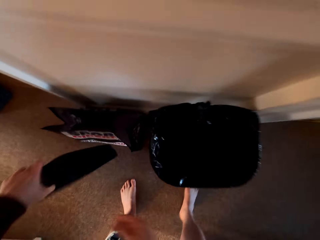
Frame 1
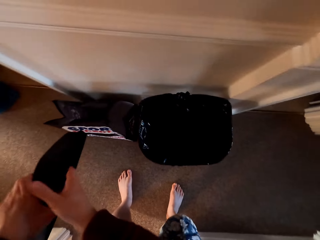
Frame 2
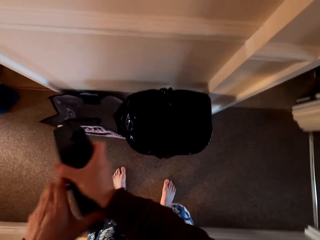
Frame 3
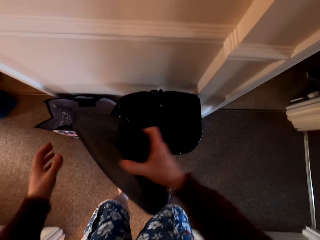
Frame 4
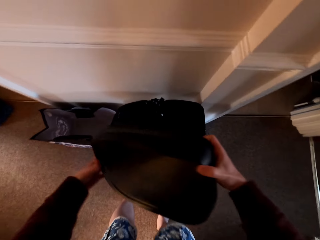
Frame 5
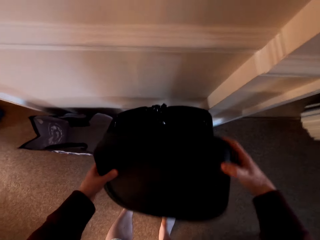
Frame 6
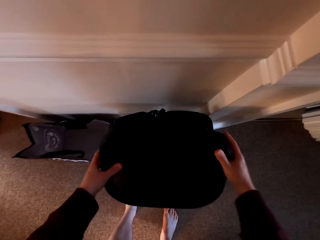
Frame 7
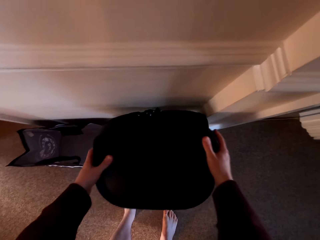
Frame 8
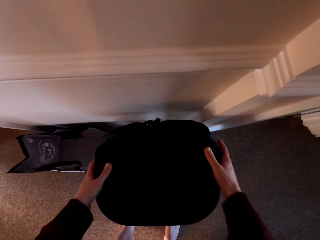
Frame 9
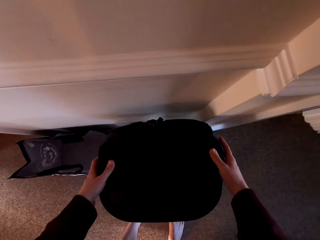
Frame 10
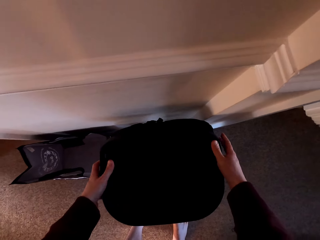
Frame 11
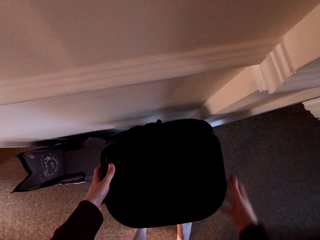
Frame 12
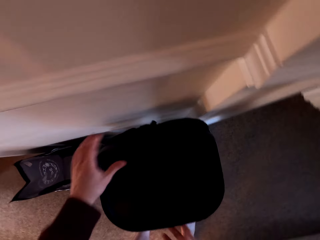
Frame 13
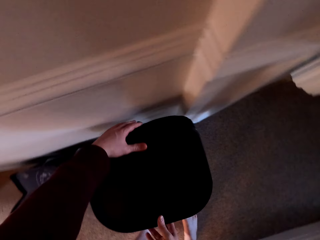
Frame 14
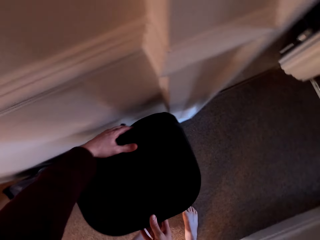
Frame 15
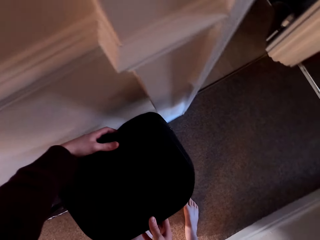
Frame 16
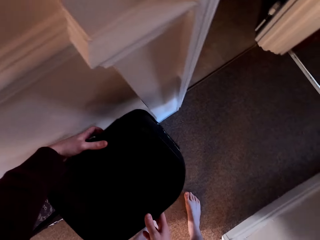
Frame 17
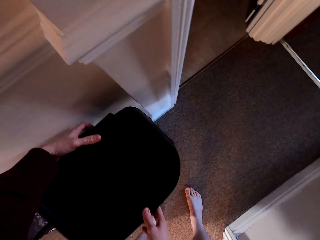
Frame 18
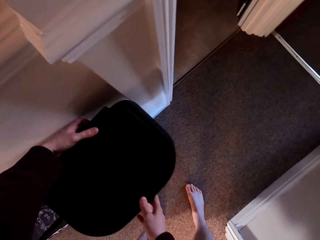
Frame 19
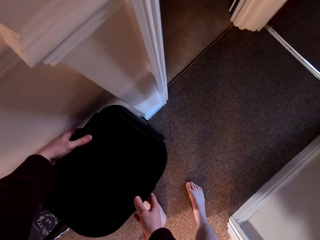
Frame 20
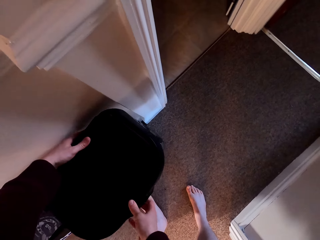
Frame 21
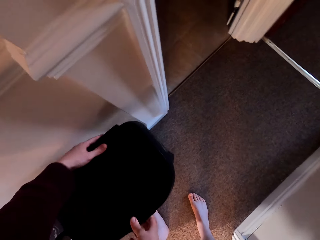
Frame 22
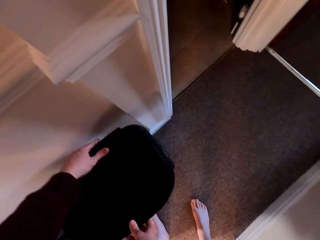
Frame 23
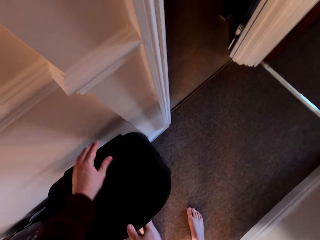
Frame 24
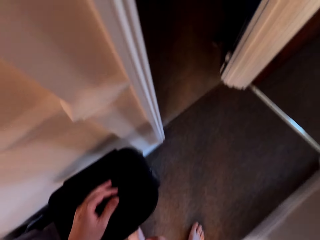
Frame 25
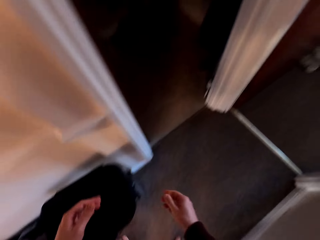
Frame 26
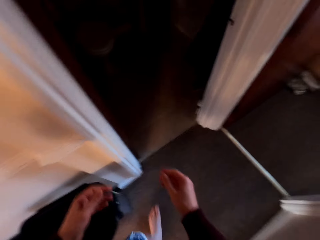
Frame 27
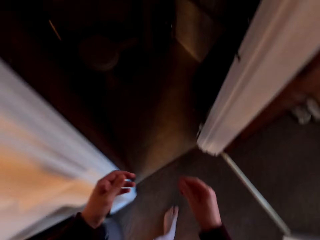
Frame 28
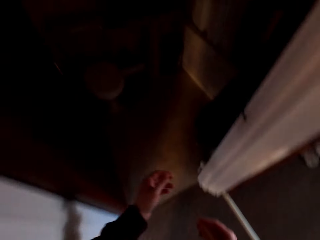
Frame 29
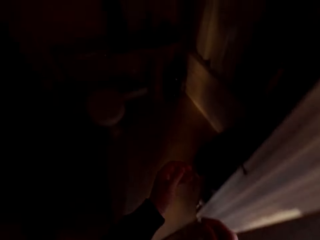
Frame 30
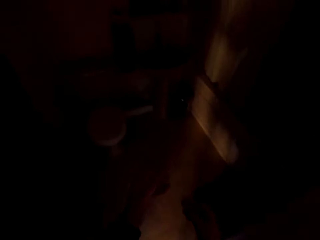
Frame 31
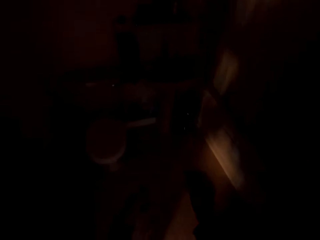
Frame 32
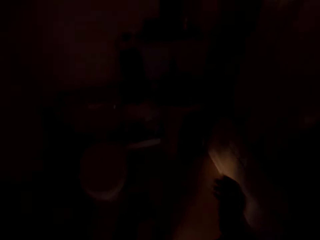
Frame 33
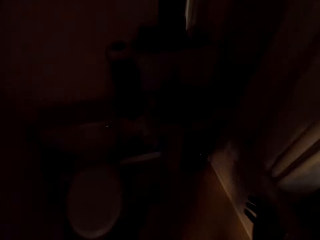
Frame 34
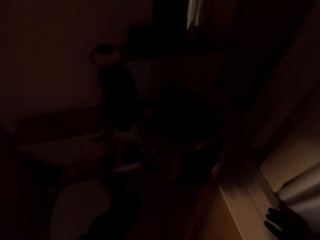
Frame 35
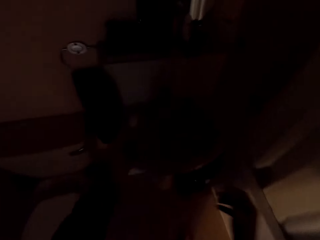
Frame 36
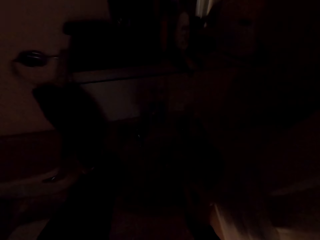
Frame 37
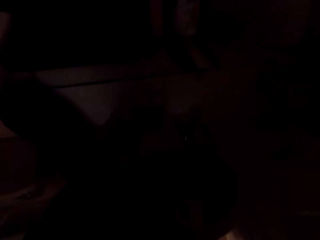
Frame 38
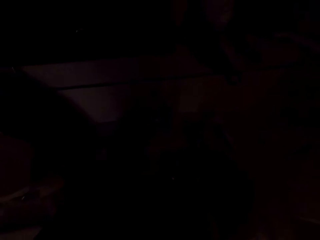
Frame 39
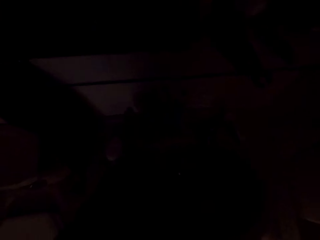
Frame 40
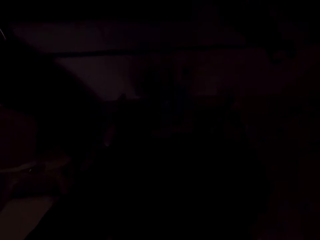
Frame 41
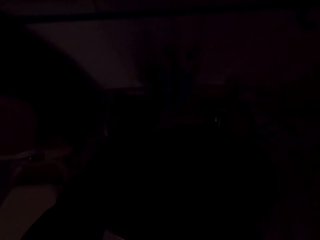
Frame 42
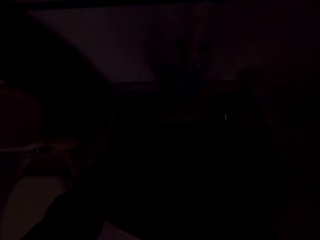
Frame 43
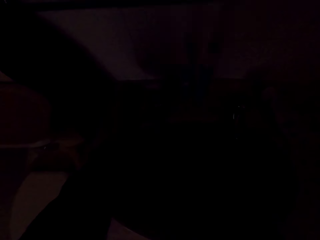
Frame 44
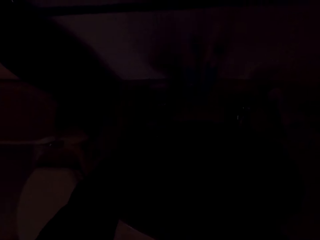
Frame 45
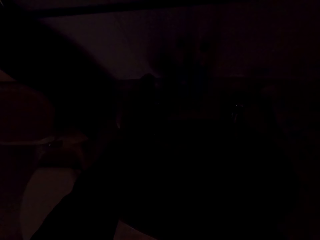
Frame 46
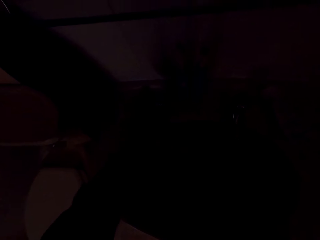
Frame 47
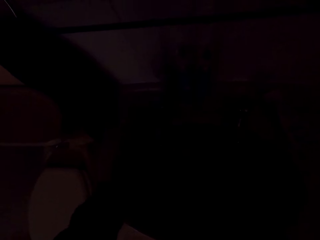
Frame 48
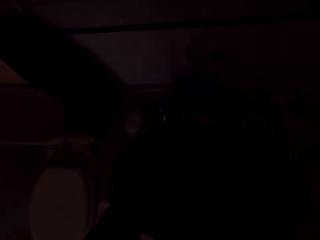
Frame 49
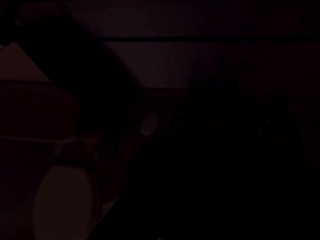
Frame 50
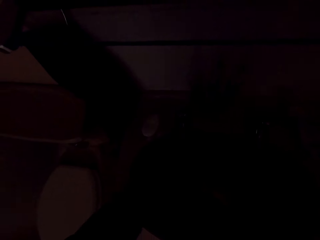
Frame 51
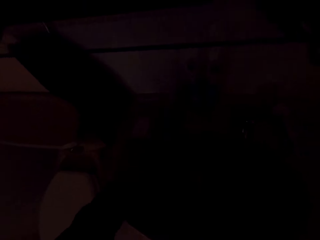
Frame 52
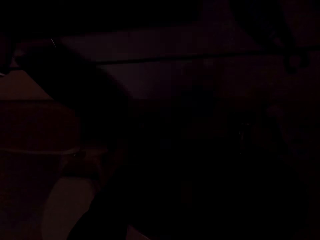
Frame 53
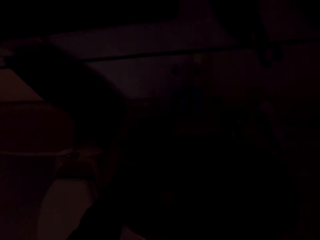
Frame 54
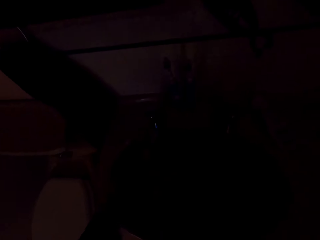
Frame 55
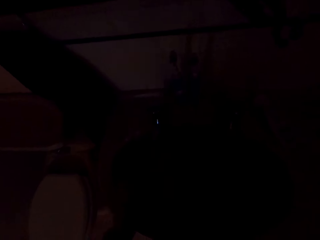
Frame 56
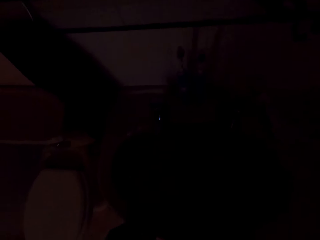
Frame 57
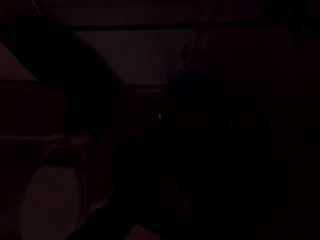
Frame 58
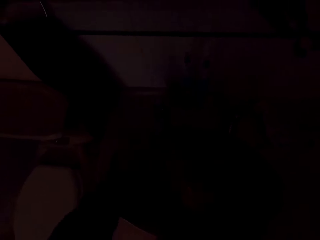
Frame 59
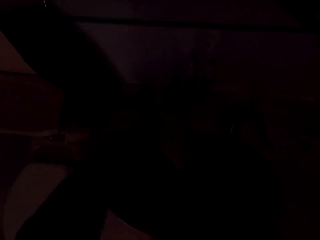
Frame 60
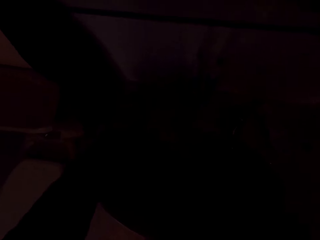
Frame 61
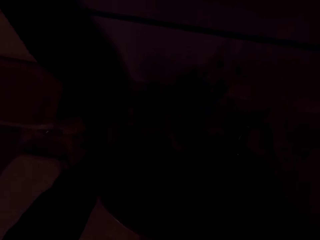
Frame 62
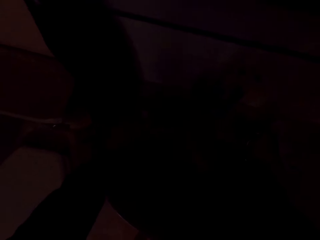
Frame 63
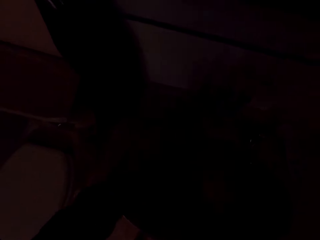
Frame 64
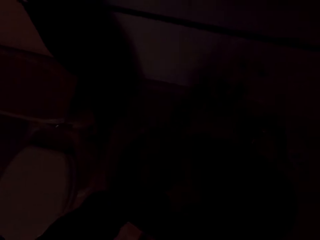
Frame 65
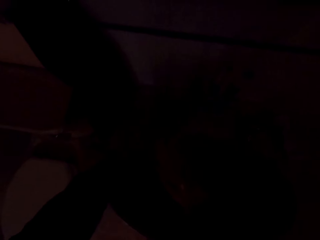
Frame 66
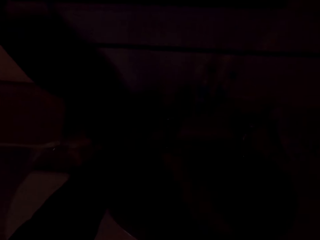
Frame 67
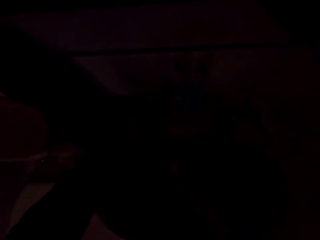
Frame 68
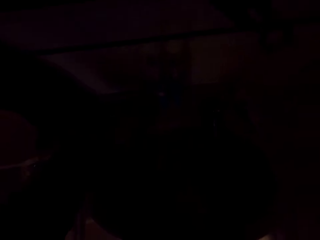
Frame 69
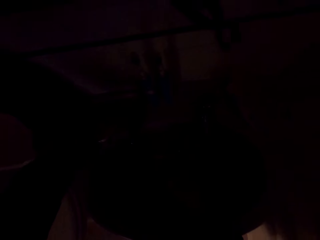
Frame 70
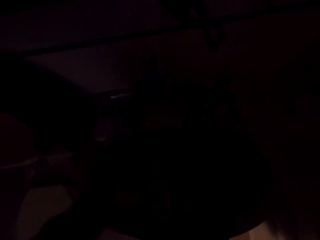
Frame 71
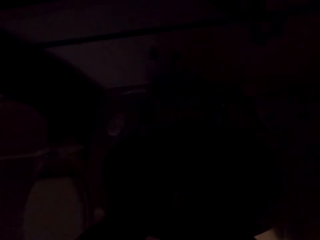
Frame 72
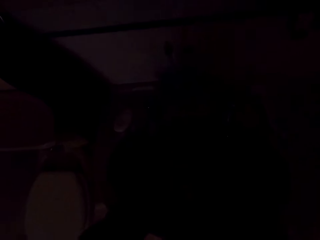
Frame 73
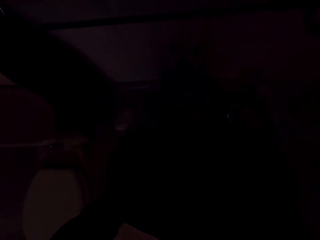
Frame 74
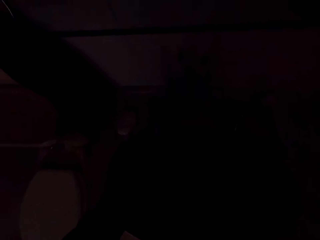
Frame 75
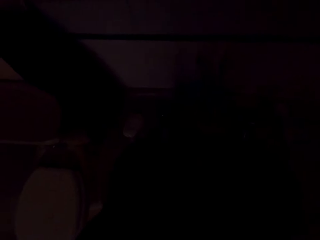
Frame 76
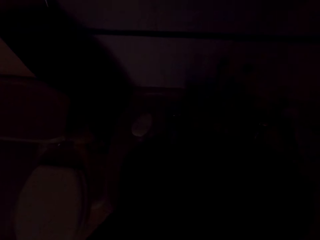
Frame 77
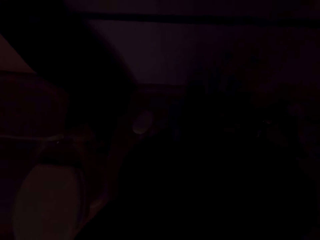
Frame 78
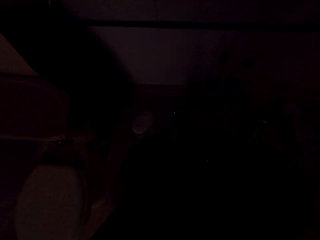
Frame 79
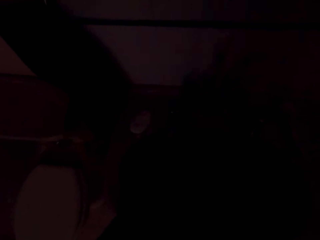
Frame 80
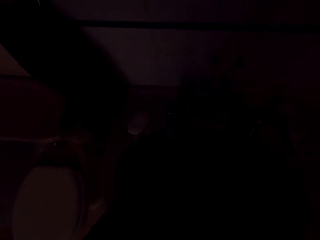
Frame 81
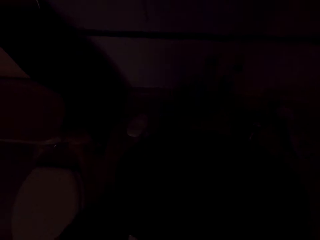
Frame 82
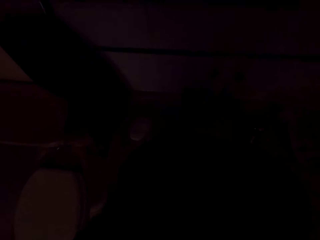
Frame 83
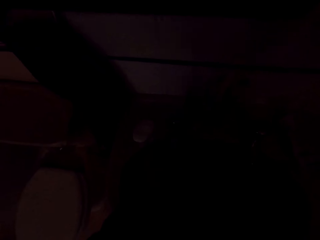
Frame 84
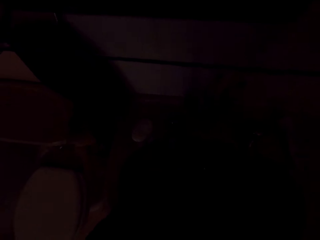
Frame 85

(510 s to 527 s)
The camera wearer picks up the dustbin lid. They cover the dustbin. They walk around the room. They walk into a room. They wash the hands. They open the tap. They apply soap on the hands.
